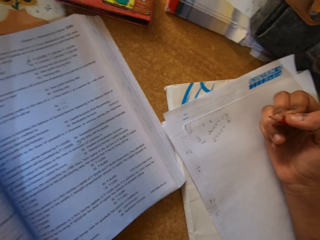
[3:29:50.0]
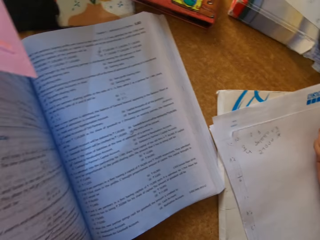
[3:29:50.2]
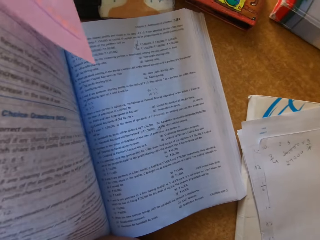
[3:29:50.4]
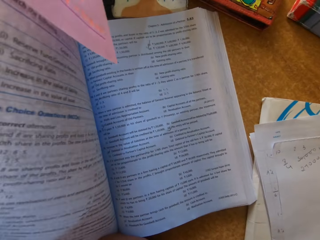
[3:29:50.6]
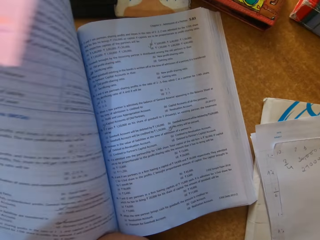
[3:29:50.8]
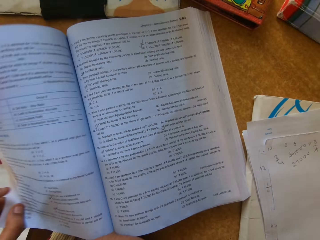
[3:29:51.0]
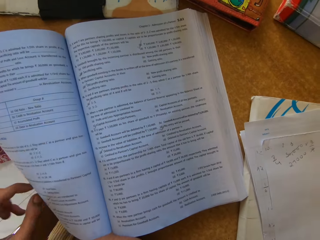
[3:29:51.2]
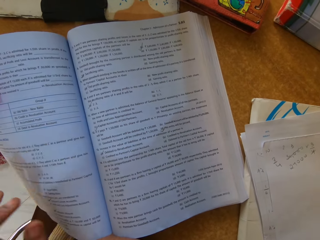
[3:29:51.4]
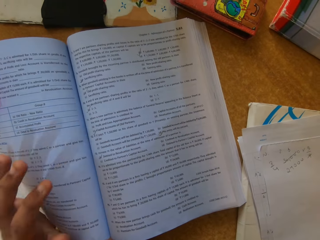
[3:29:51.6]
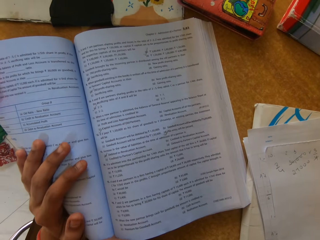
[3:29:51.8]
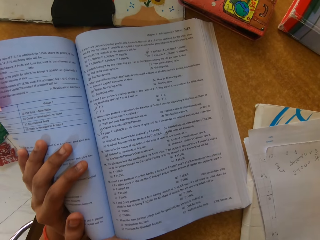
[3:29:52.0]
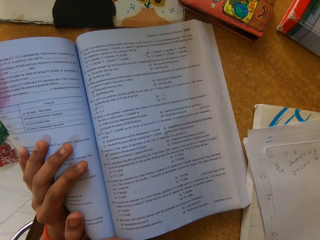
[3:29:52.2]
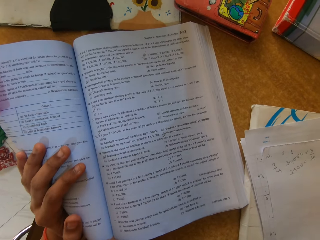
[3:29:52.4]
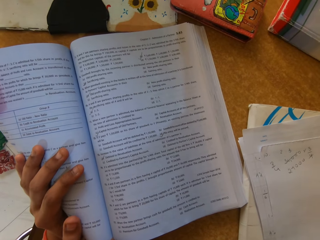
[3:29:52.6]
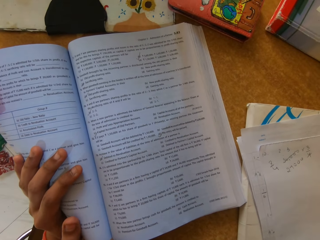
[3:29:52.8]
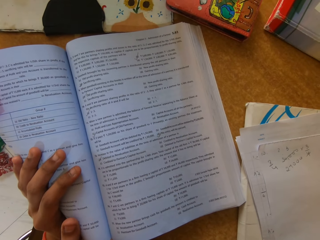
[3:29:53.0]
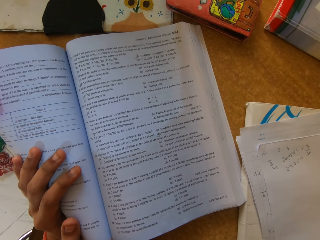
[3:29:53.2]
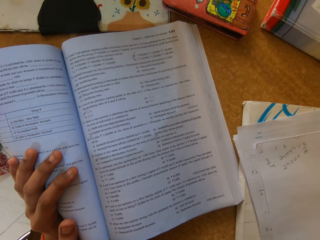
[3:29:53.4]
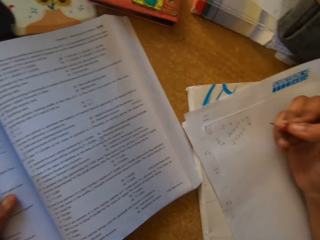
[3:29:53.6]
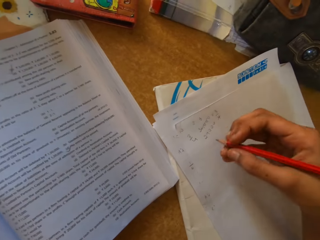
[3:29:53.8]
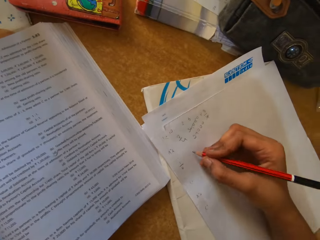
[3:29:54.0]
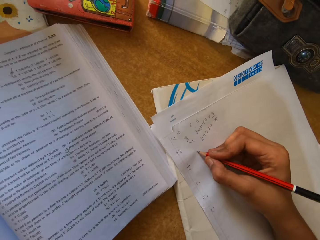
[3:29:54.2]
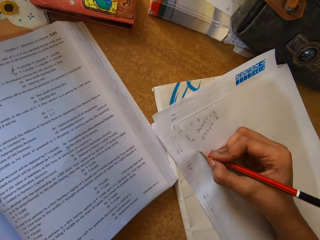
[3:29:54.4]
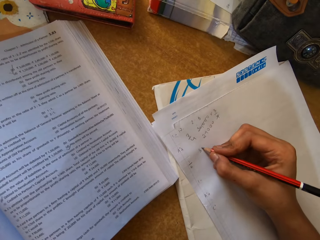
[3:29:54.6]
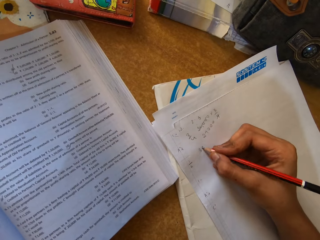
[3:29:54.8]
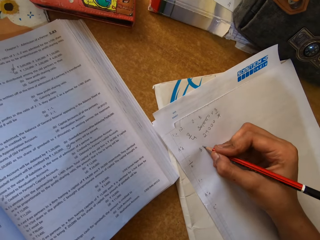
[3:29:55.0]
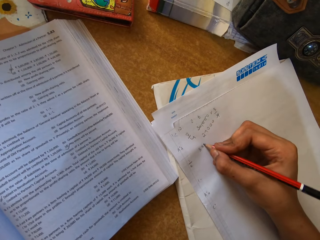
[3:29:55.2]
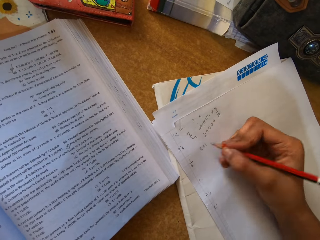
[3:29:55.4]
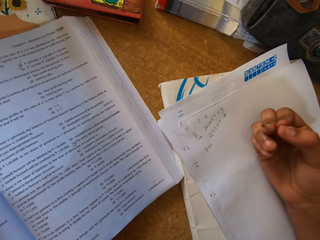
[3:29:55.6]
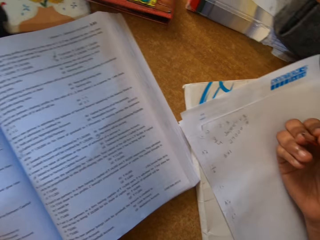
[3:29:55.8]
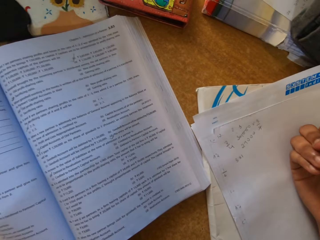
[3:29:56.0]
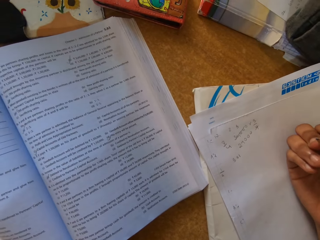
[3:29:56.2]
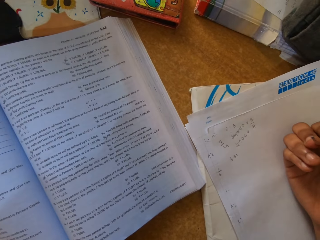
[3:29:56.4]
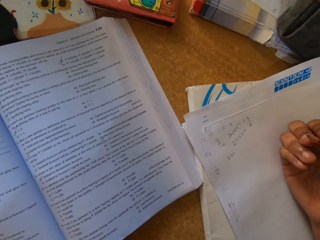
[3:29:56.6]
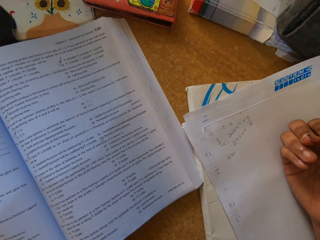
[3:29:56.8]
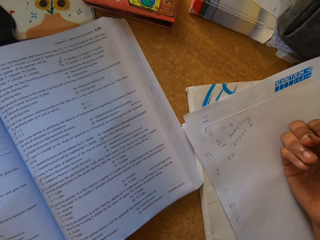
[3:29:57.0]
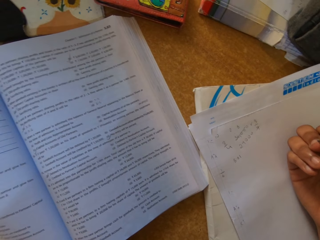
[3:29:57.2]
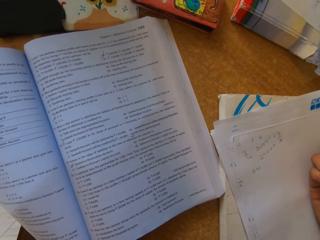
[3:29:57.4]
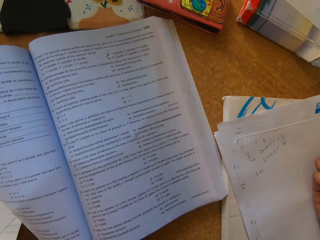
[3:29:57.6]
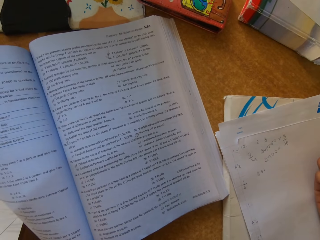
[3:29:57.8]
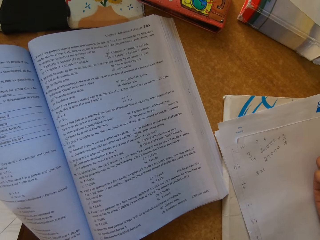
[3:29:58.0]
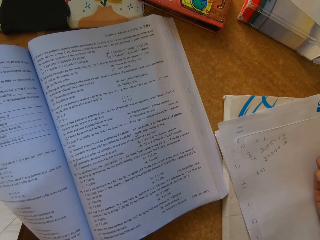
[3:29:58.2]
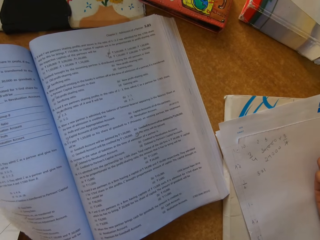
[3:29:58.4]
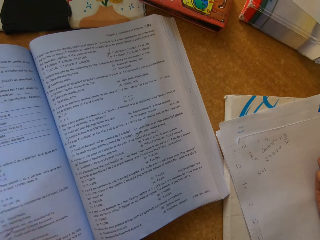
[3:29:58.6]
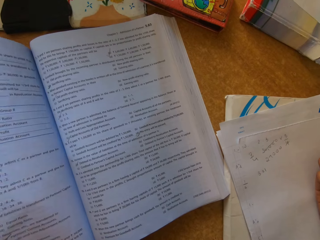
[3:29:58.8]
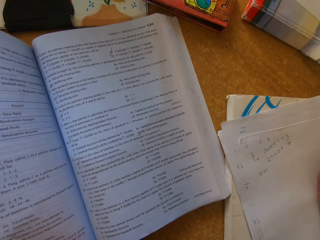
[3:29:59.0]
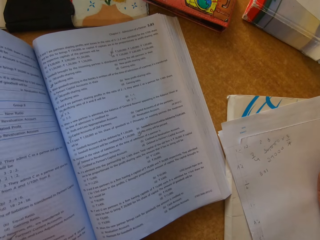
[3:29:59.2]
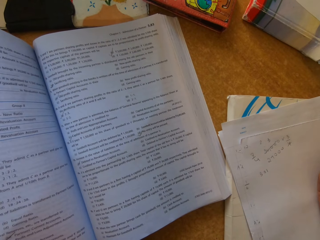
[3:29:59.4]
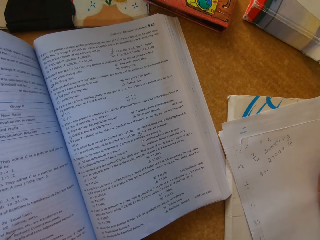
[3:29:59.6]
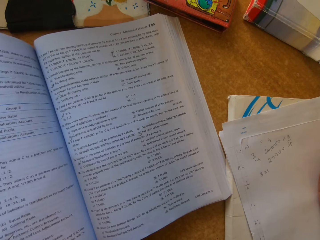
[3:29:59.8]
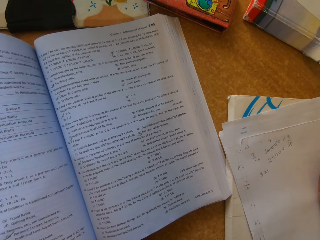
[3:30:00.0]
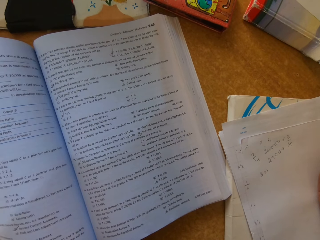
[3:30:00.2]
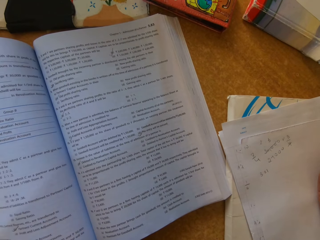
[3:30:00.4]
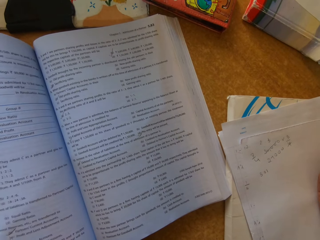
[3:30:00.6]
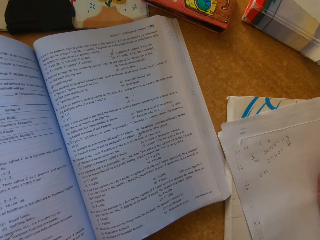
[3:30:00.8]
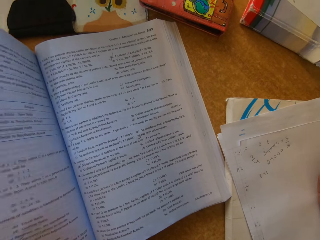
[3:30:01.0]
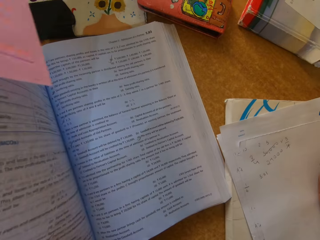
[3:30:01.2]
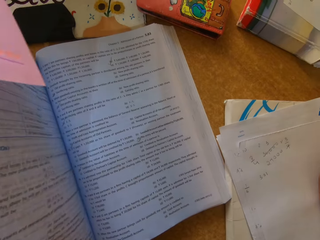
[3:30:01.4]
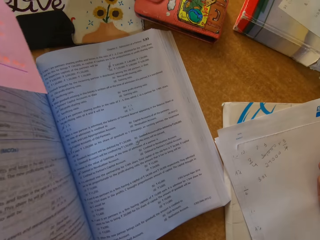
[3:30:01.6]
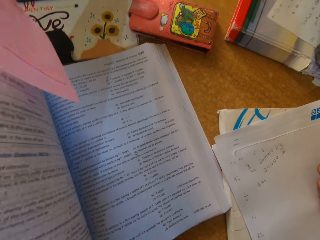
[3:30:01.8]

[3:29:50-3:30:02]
The camera wearer moves a hand, touches the page and places a hand on the book. They place a hand on the paper and write on the paper. They move a hand. They look around.

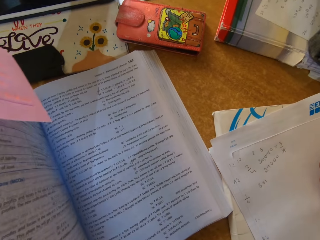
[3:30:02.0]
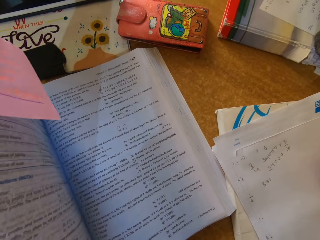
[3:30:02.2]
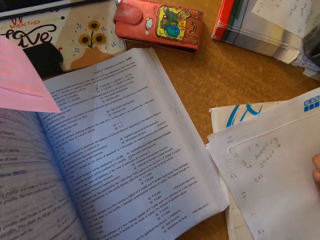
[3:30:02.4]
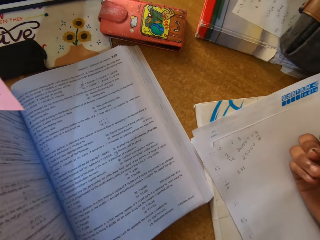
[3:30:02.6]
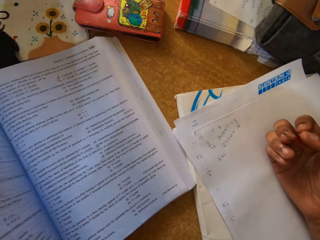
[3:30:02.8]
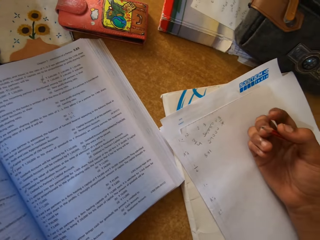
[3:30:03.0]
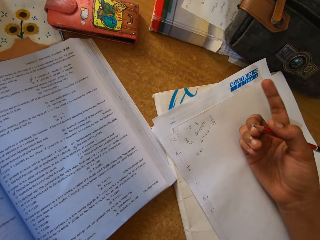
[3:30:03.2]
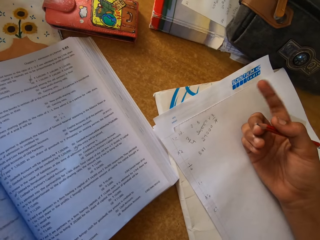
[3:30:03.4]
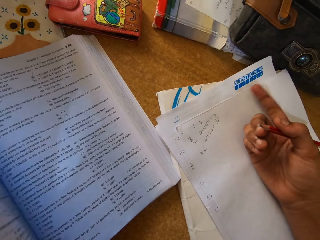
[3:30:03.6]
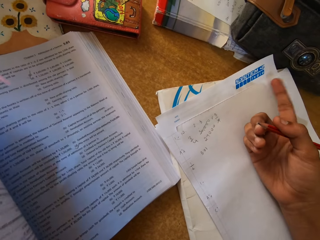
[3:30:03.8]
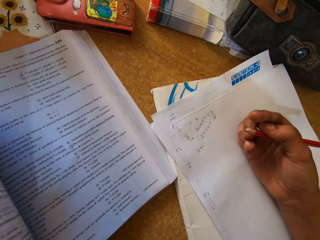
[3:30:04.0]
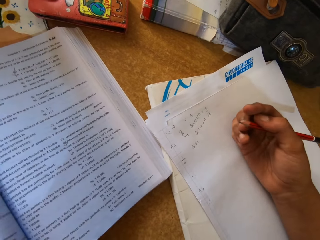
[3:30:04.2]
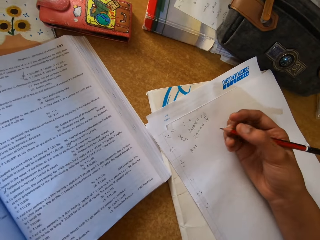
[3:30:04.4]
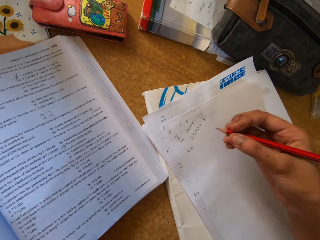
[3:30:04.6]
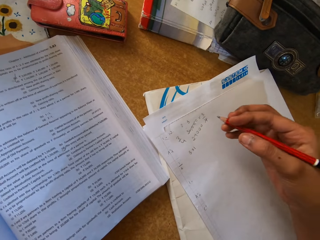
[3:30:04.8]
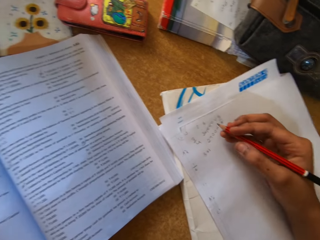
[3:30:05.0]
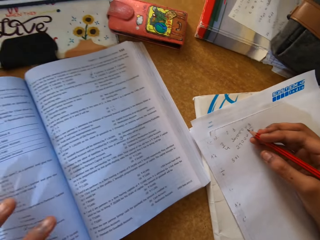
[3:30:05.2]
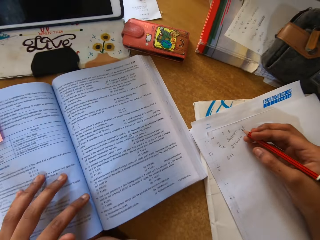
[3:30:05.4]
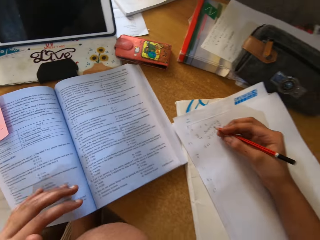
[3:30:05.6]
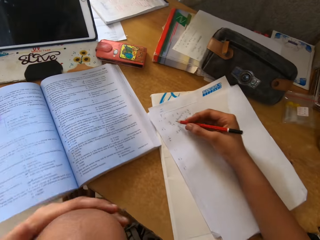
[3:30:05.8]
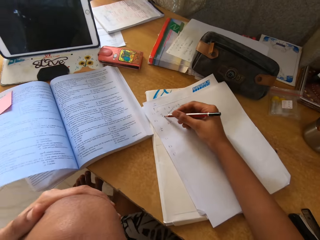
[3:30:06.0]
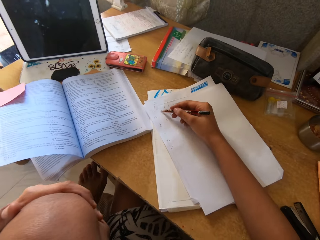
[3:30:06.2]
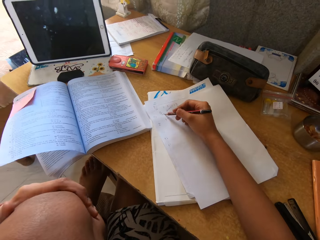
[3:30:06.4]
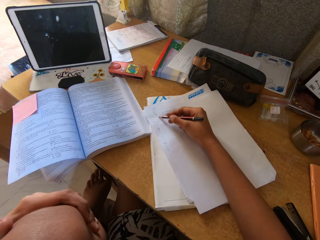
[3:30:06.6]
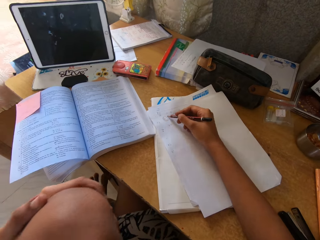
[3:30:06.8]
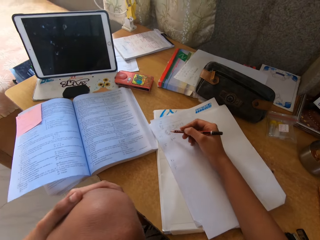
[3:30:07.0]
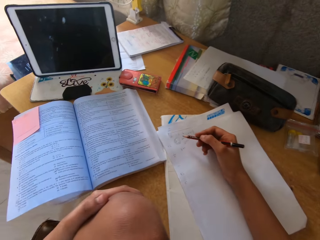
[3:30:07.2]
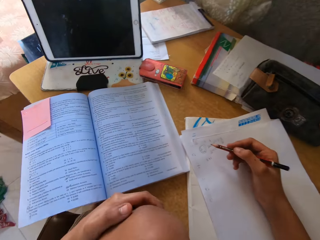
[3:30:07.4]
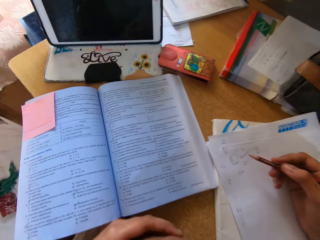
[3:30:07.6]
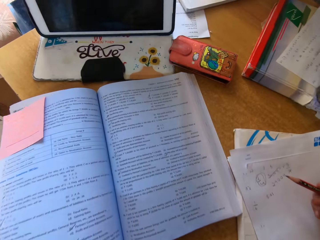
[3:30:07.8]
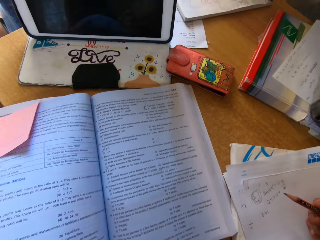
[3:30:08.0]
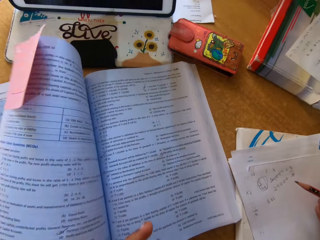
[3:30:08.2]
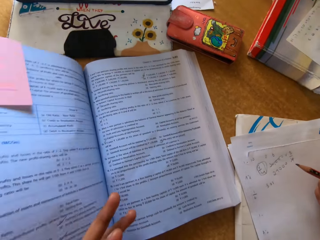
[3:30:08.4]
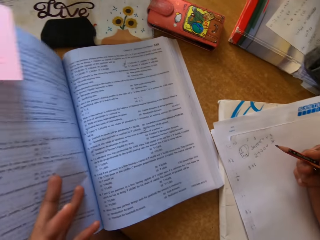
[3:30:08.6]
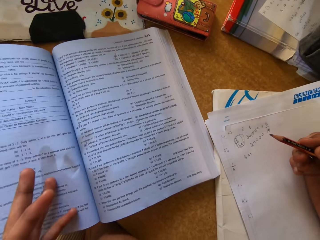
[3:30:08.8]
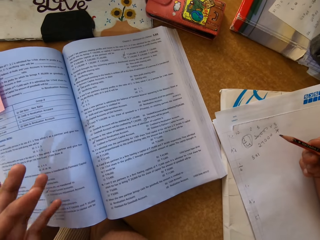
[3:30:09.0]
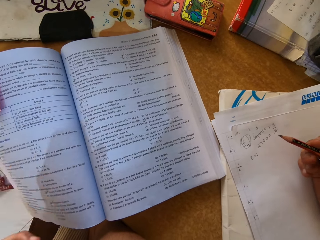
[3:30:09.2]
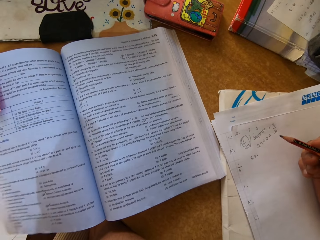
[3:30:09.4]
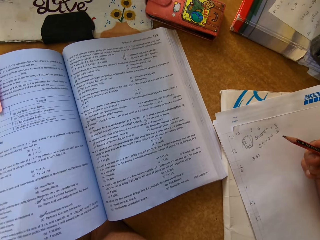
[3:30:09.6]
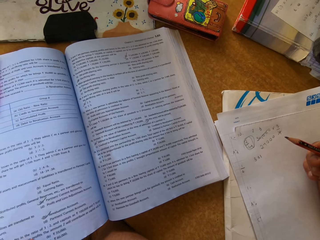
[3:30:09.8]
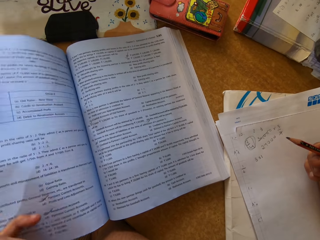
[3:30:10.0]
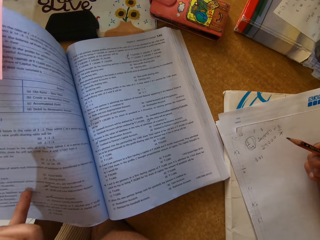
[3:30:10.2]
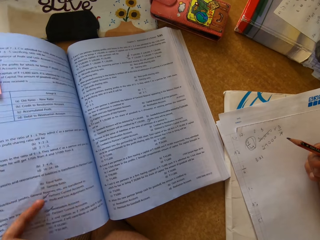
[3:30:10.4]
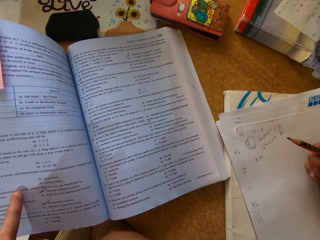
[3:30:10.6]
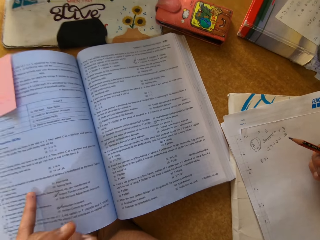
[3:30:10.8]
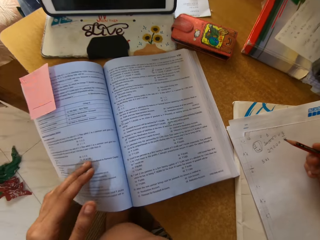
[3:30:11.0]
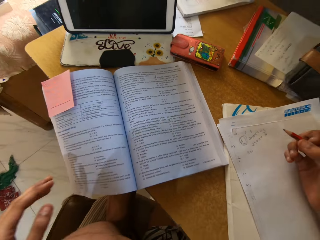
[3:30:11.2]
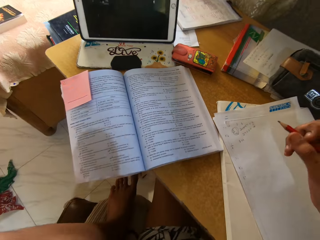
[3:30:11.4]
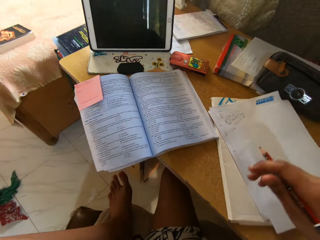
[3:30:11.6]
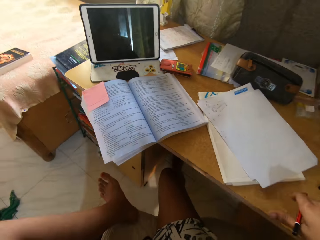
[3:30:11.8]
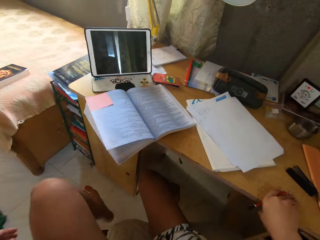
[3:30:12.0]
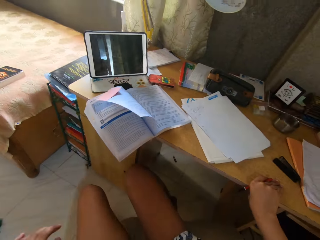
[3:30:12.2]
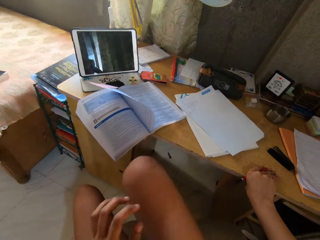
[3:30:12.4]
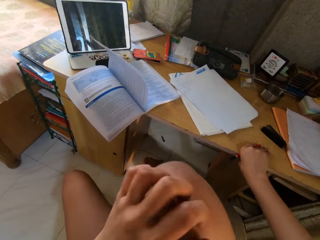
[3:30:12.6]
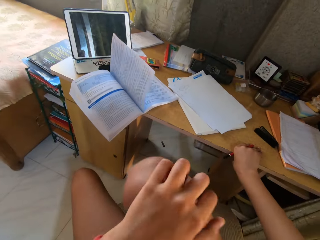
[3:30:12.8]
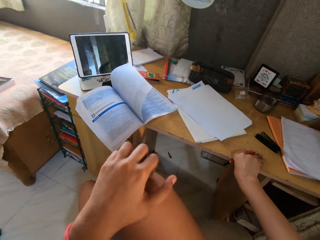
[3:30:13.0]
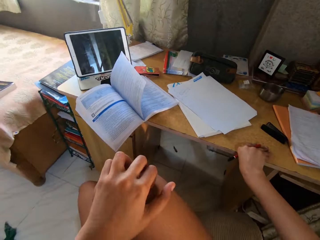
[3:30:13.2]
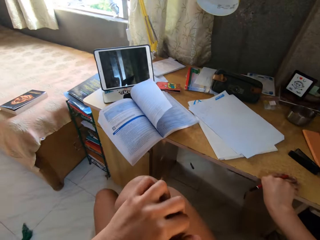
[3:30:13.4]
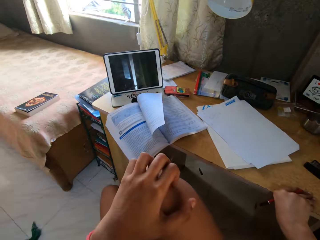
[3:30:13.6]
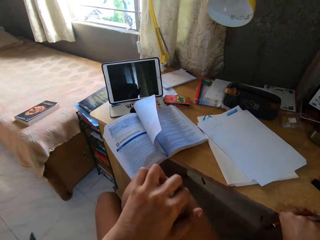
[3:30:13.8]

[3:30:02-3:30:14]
The camera wearer moves a finger and moves a hand. They touch the page, hold the knee and move a hand up. They write on the book. They hold the pencil up, hold the page and lift a hand up. They touch the book and lift their hands up. They step a foot down and place a hand on the table. They touch the knee and move a foot up.
